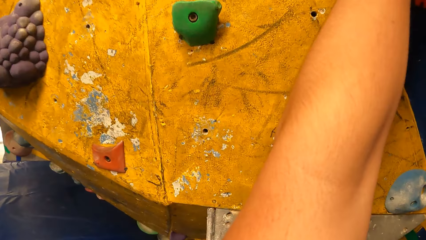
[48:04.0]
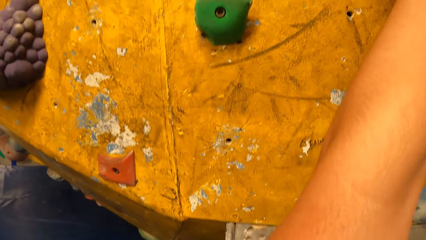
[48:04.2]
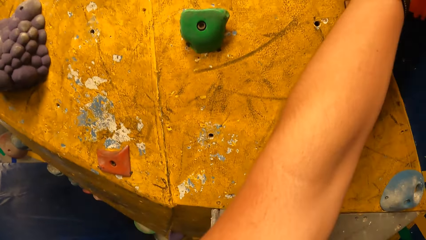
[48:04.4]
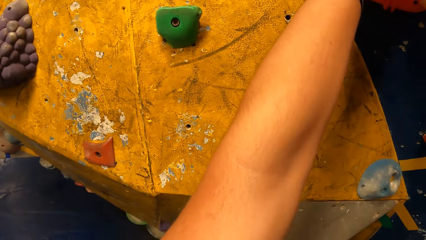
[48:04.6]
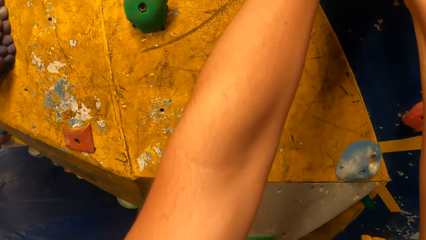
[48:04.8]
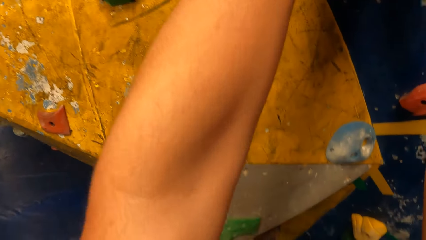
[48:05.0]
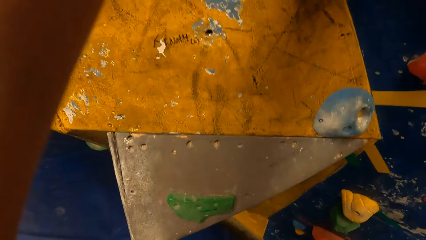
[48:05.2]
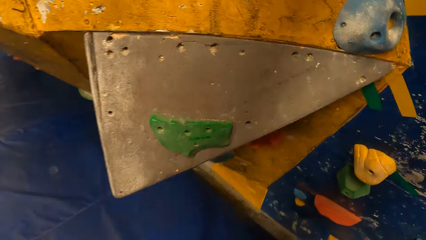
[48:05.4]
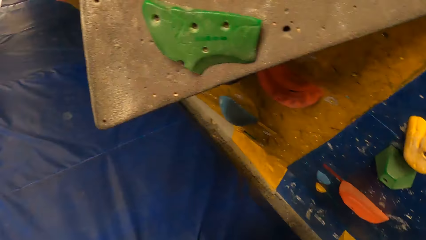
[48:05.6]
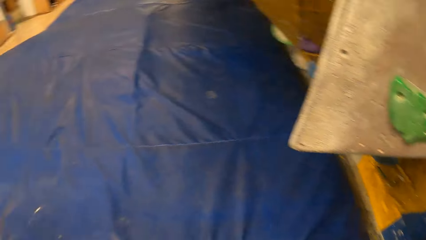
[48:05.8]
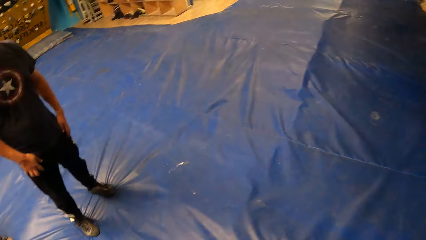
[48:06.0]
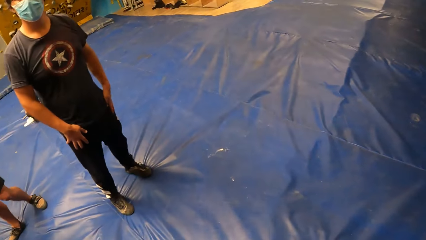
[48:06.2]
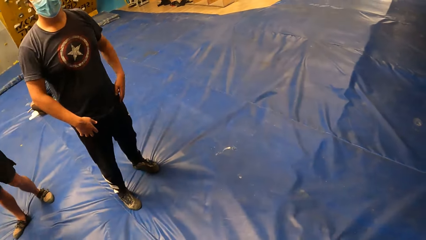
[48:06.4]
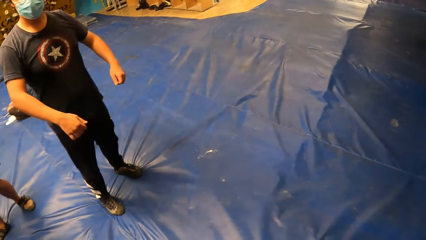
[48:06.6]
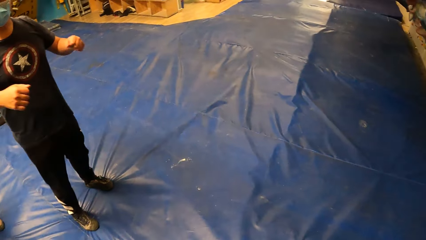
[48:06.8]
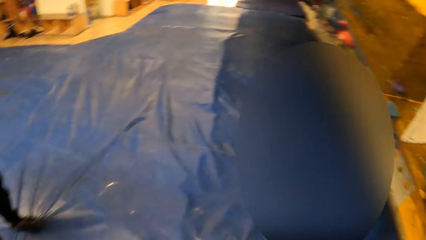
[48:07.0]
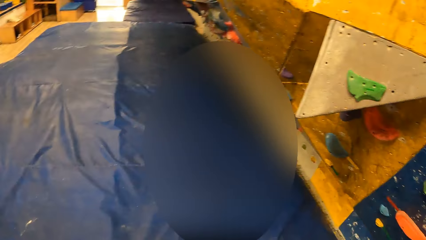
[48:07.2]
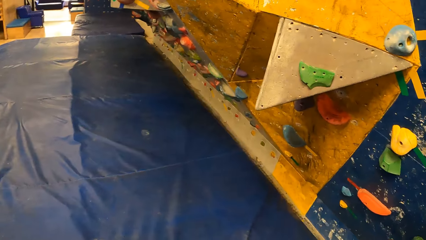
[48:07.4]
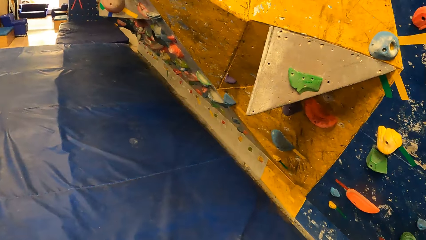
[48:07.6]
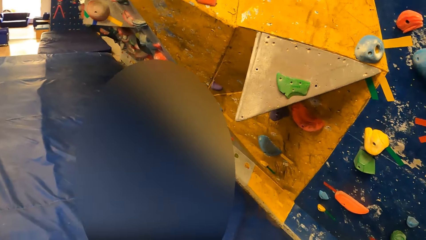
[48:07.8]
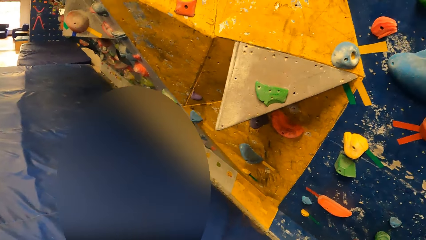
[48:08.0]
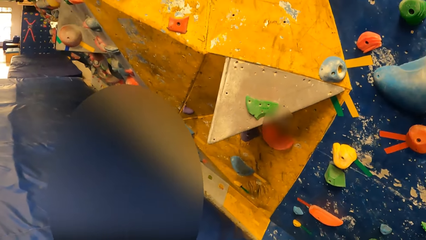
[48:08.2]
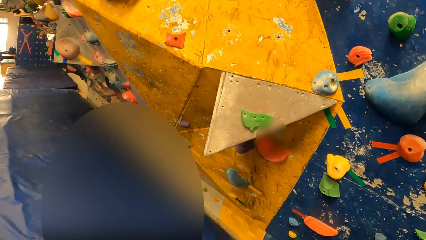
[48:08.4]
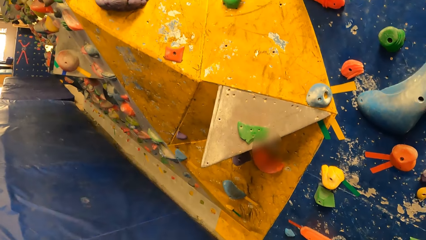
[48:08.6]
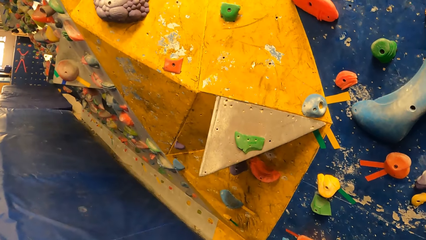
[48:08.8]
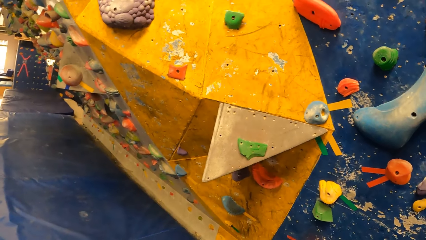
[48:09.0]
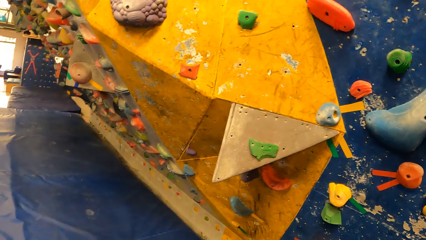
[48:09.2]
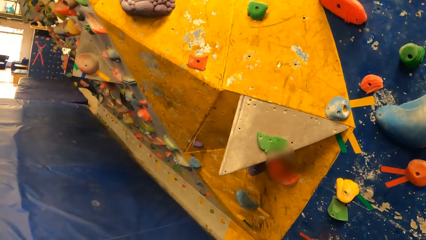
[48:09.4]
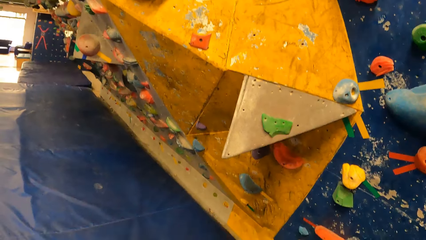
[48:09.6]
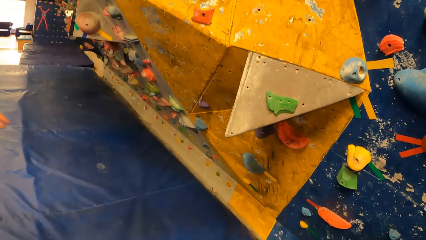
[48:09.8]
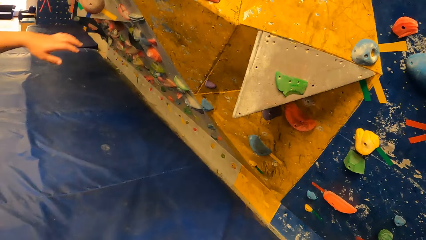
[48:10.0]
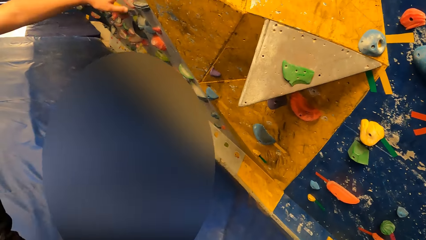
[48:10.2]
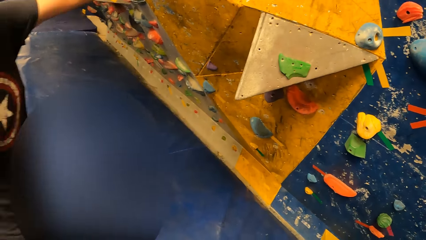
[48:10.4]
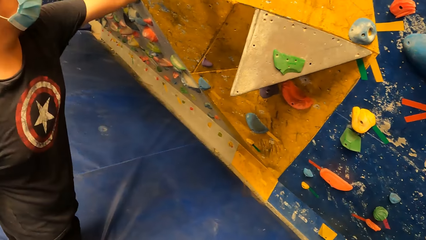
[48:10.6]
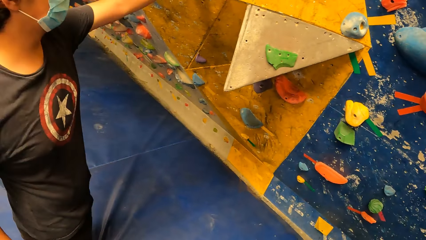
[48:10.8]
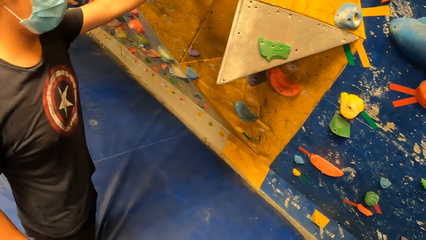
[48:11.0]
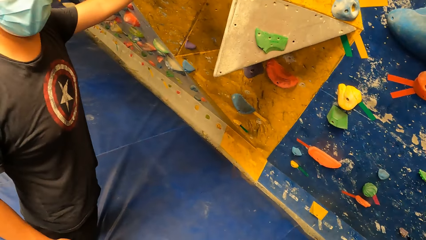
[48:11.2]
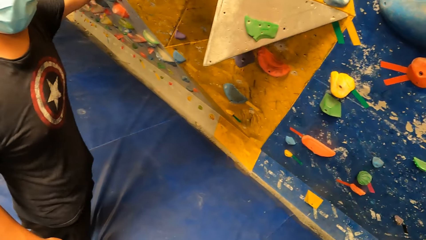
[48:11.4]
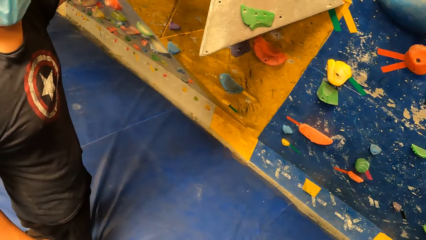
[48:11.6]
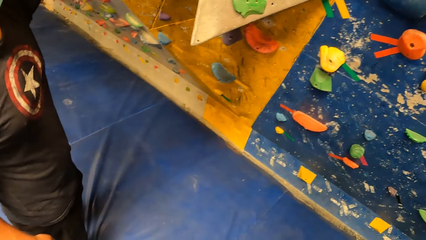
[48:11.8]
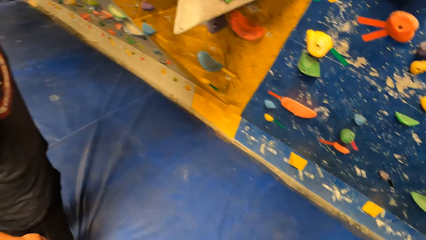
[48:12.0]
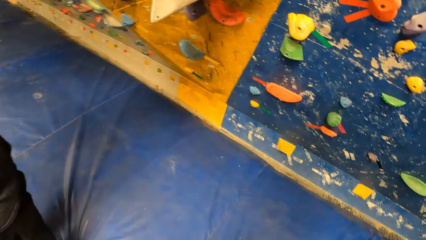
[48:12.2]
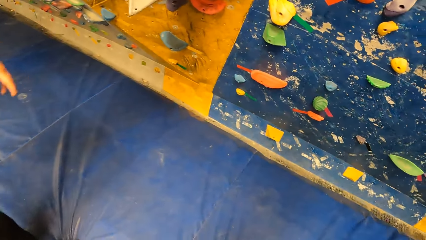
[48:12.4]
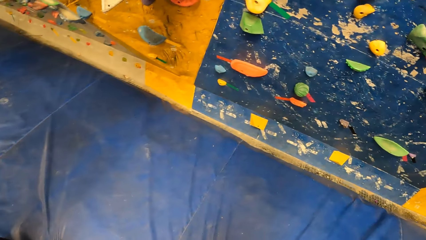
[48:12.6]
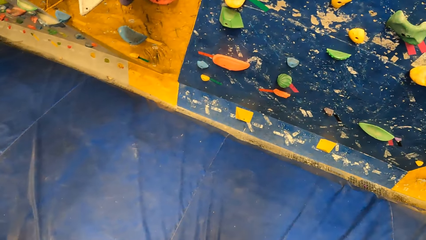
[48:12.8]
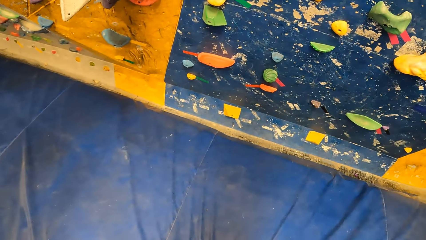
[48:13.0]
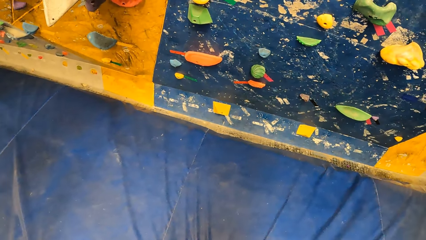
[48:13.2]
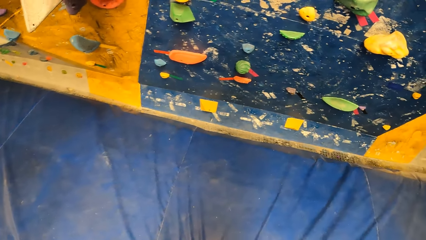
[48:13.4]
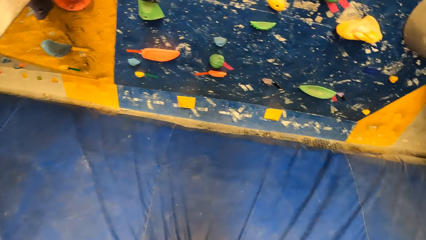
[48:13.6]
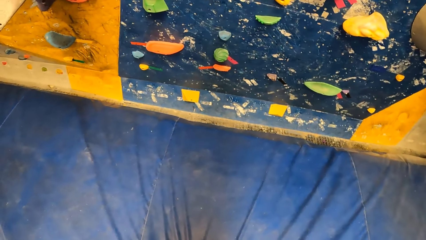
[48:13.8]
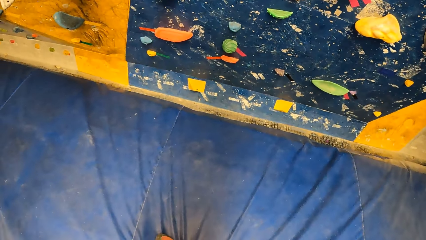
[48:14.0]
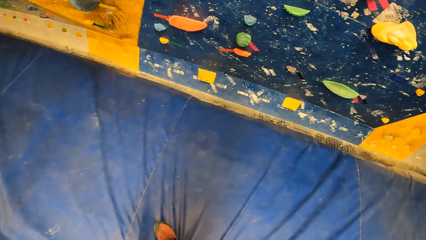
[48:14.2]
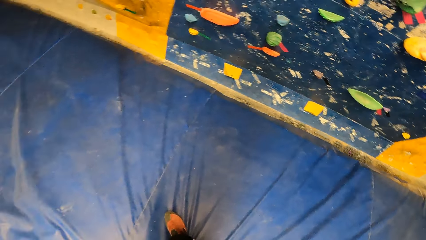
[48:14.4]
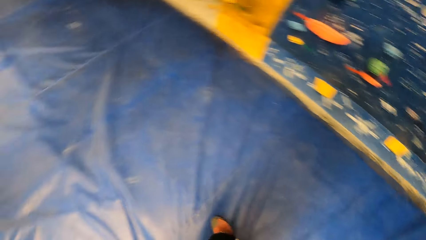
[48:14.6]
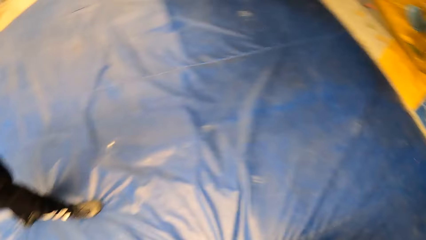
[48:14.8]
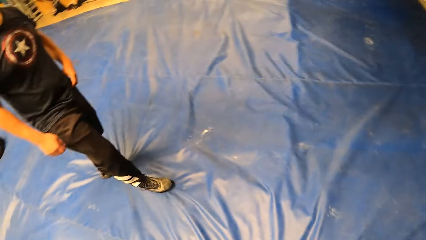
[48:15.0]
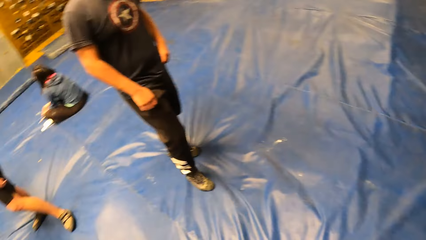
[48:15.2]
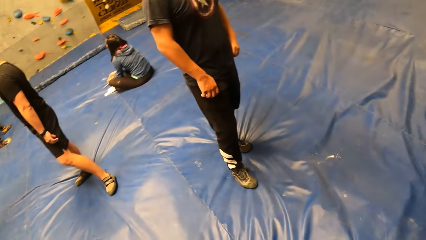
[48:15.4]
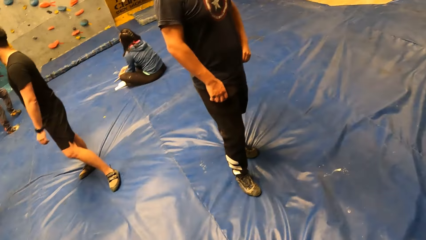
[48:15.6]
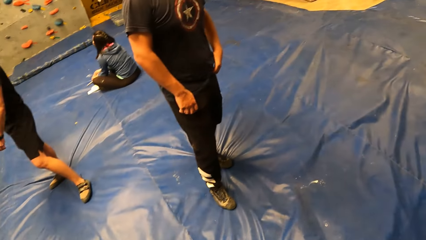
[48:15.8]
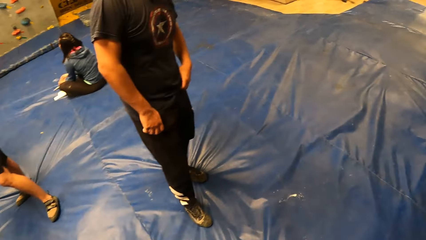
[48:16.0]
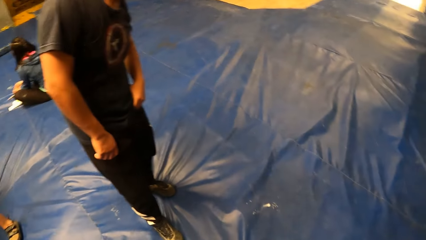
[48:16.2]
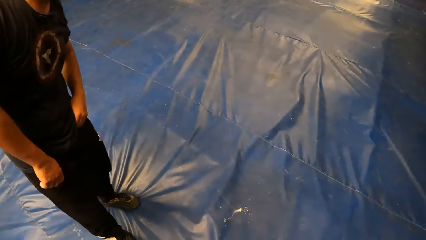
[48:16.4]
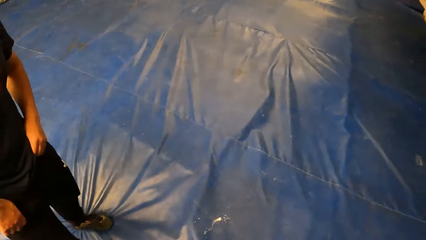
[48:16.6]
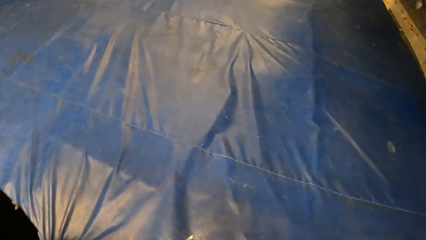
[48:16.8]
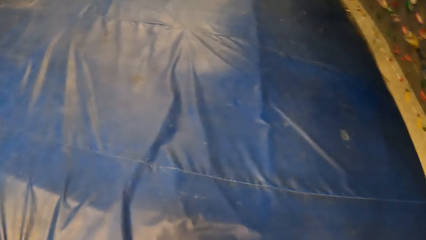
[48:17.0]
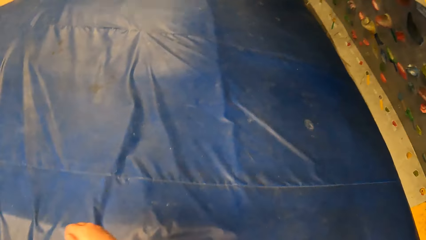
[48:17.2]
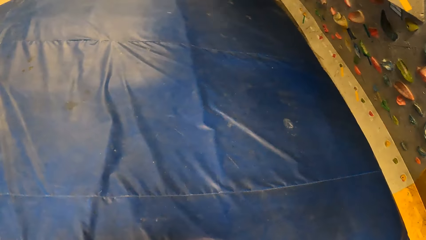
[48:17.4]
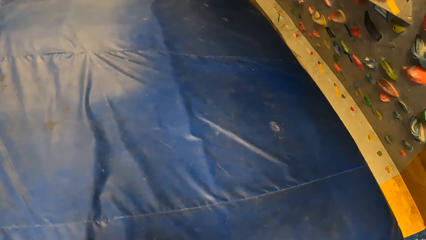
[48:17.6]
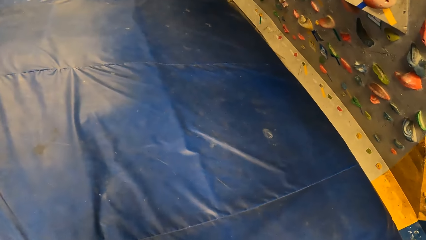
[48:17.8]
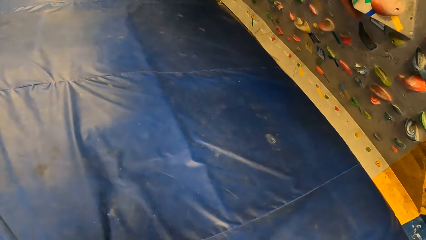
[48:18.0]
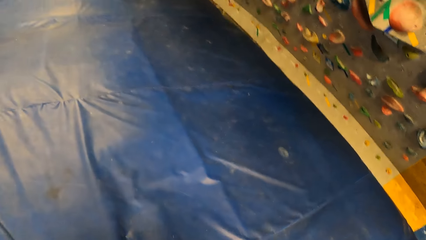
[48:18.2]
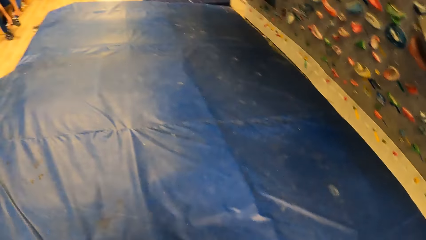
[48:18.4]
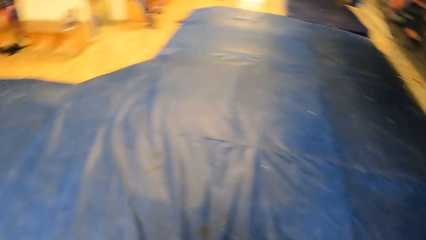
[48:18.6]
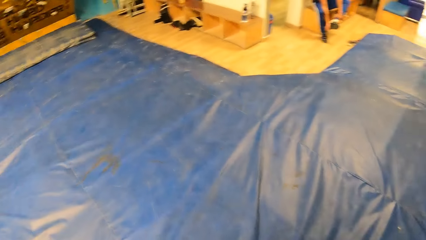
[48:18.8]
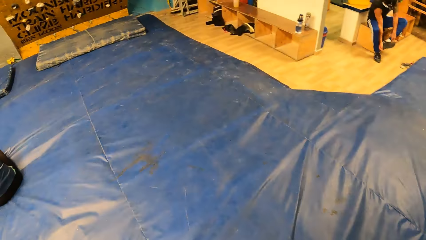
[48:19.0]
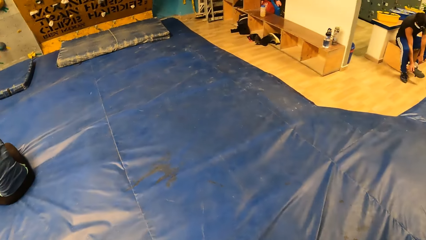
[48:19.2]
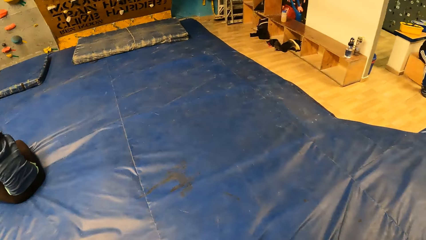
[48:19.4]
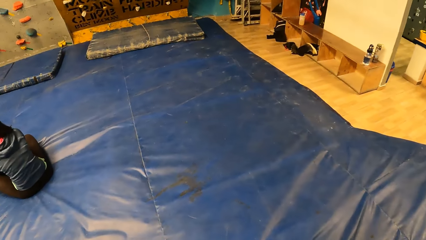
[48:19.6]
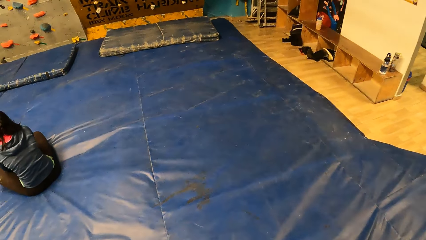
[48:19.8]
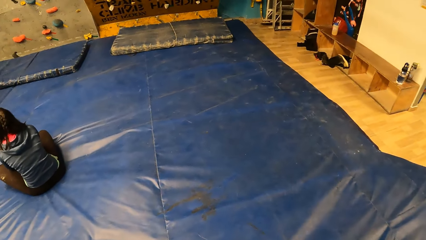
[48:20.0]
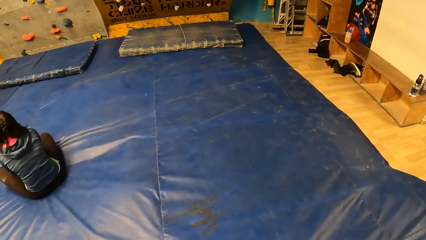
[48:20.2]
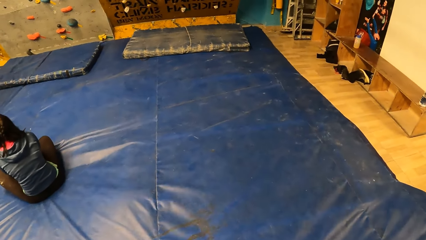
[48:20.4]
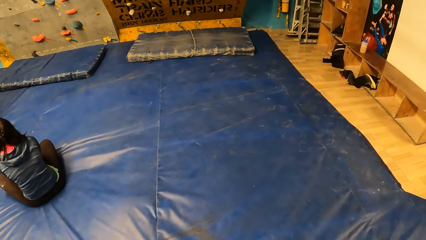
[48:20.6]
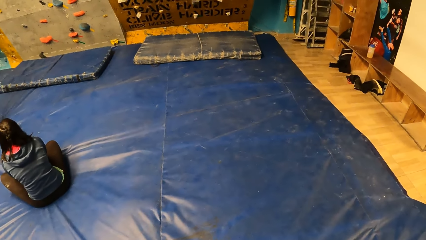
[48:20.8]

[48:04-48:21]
The camera wearer descends from the wall. They view the wall. A man touches the rock grip wall with his left hand. The man points towards the wall. The camera wearer looks around in the room. They walk around in the room.
